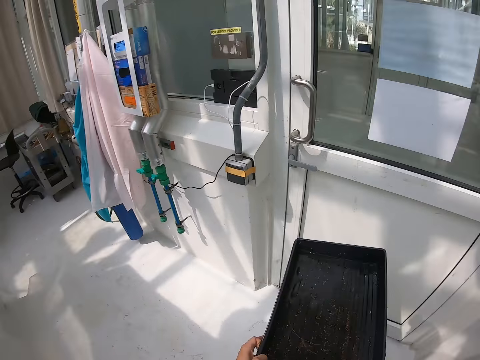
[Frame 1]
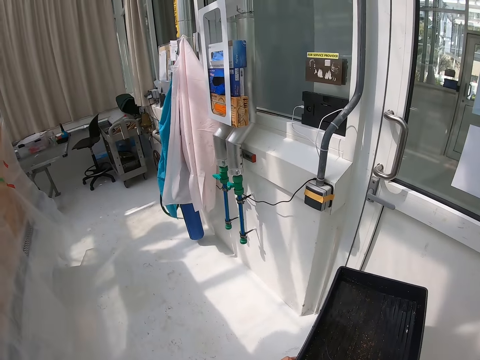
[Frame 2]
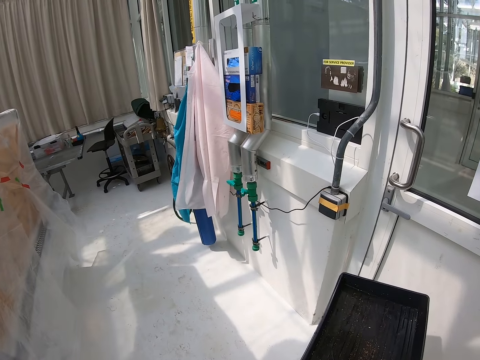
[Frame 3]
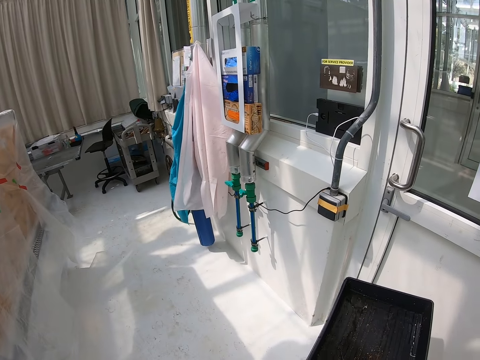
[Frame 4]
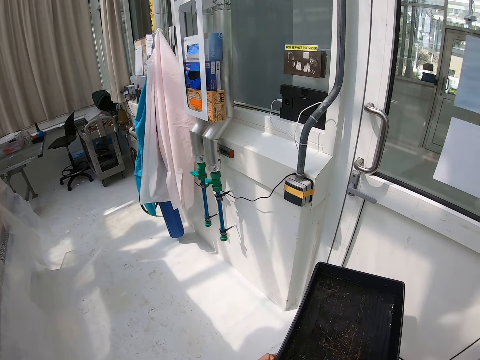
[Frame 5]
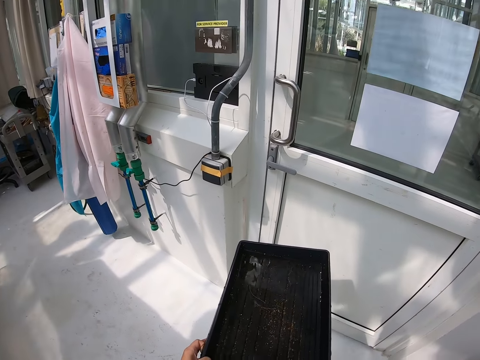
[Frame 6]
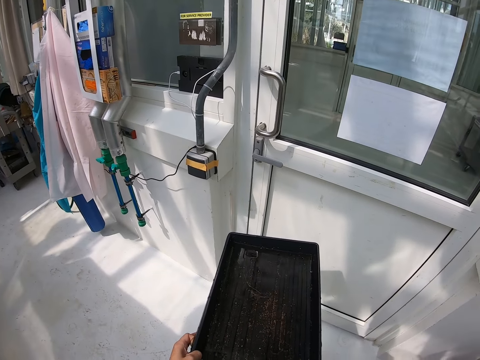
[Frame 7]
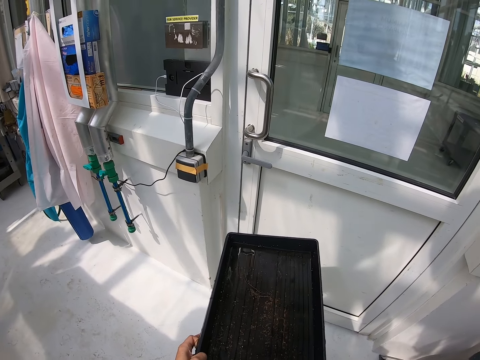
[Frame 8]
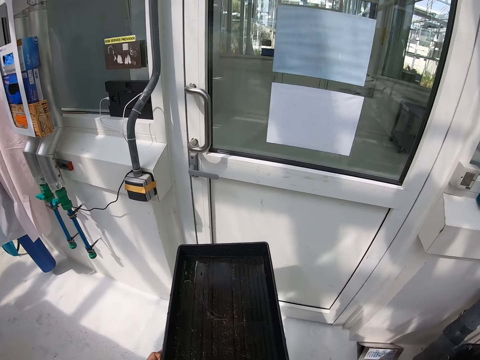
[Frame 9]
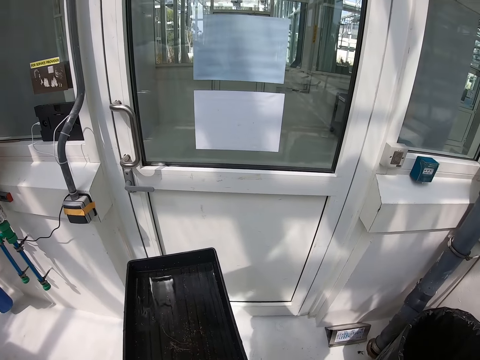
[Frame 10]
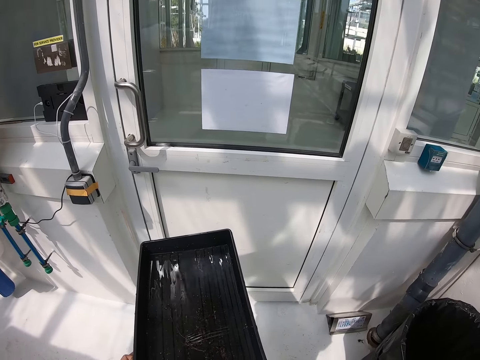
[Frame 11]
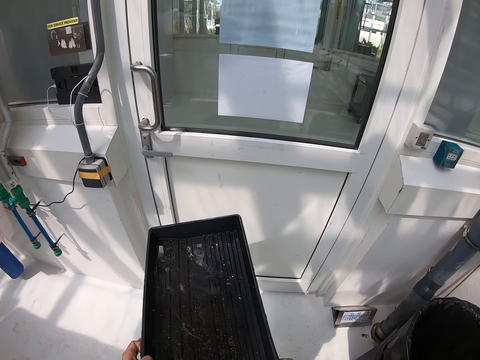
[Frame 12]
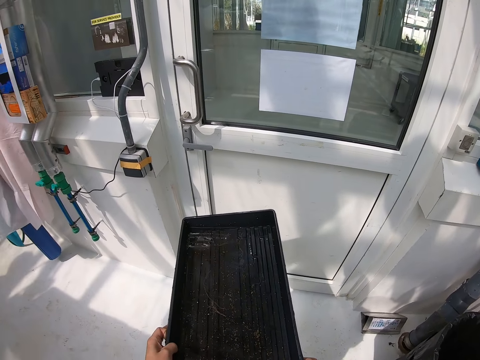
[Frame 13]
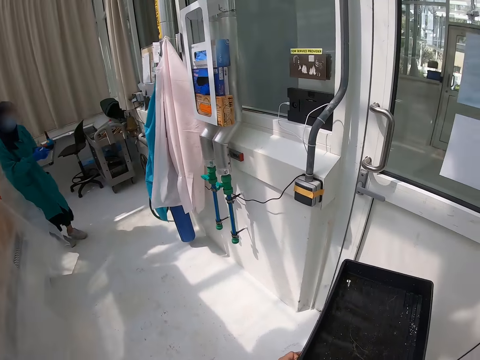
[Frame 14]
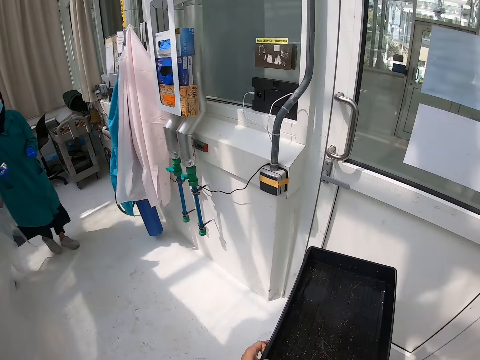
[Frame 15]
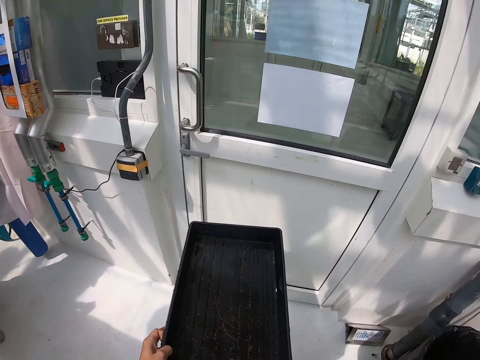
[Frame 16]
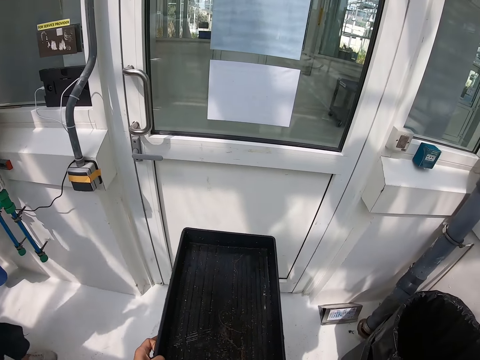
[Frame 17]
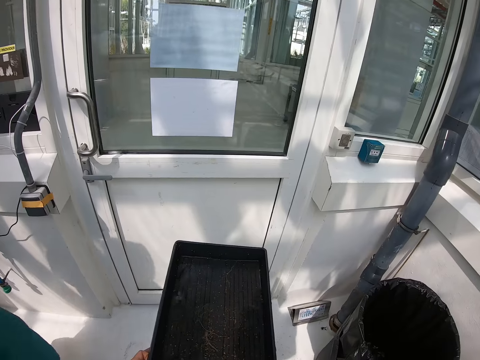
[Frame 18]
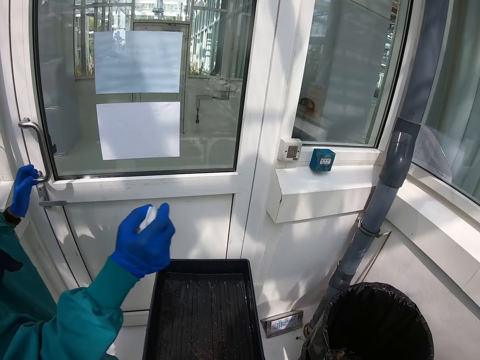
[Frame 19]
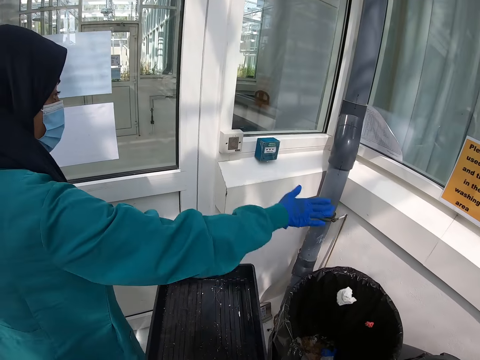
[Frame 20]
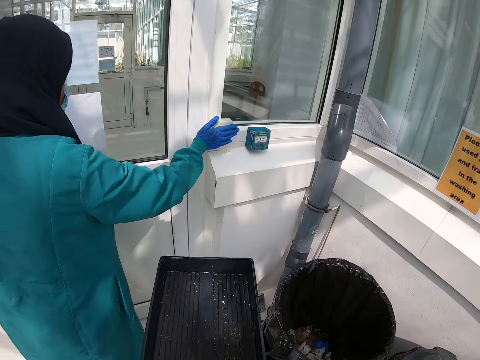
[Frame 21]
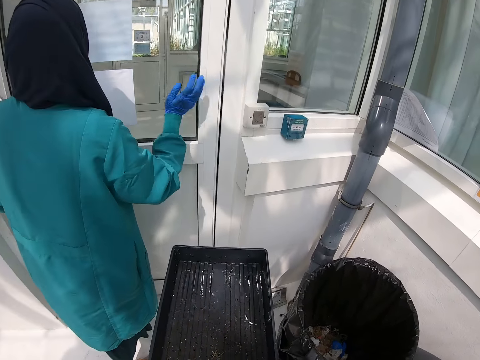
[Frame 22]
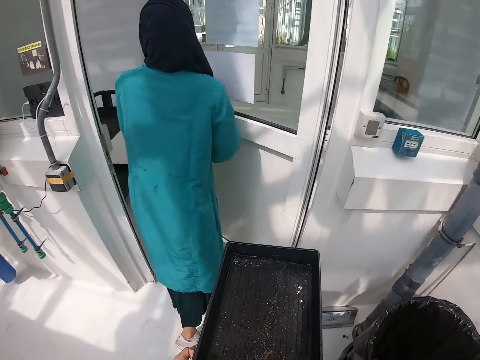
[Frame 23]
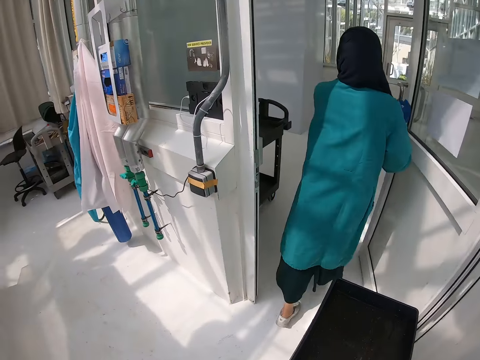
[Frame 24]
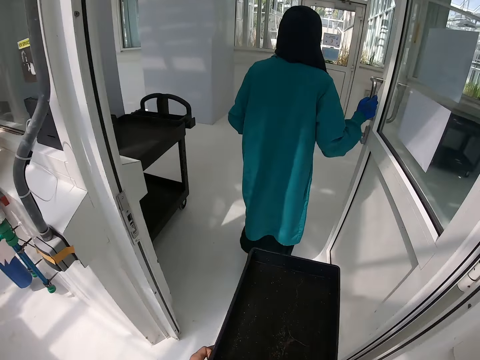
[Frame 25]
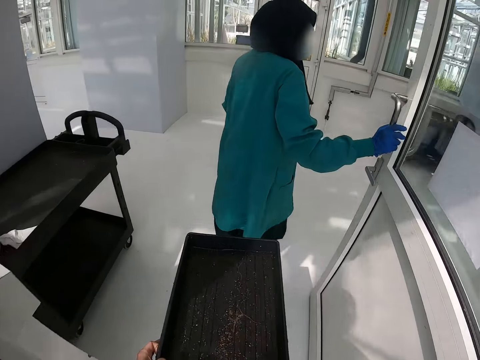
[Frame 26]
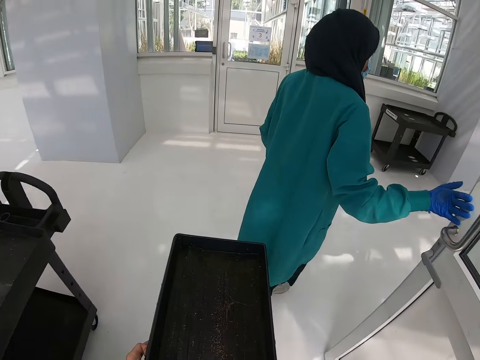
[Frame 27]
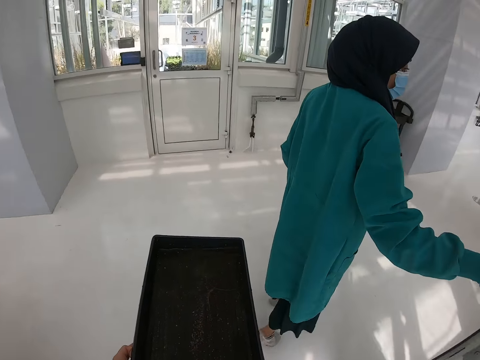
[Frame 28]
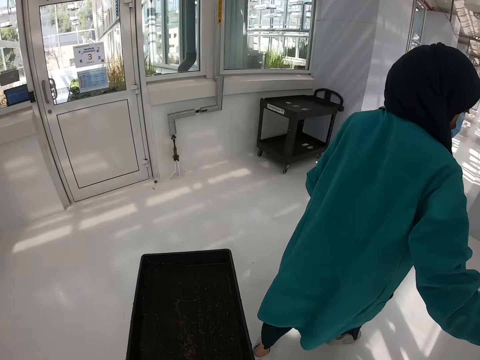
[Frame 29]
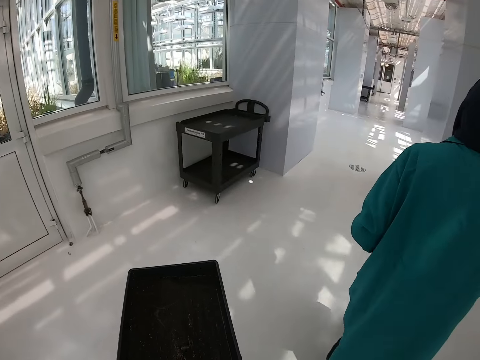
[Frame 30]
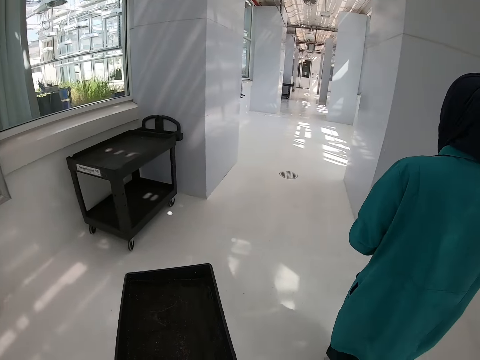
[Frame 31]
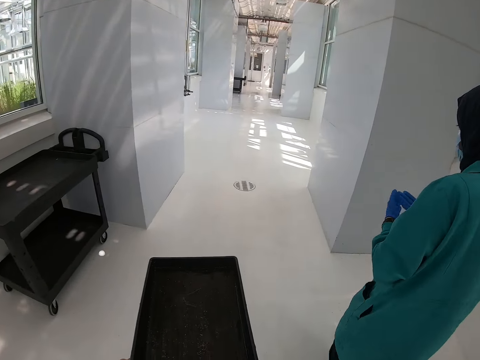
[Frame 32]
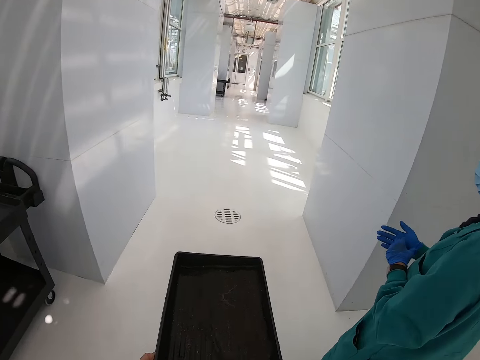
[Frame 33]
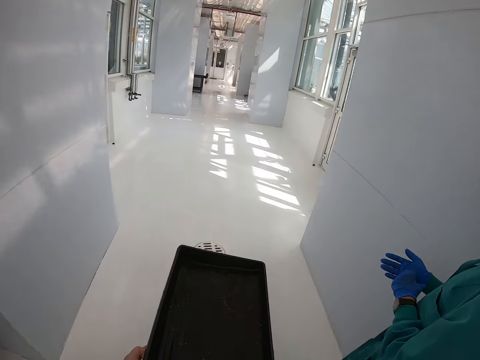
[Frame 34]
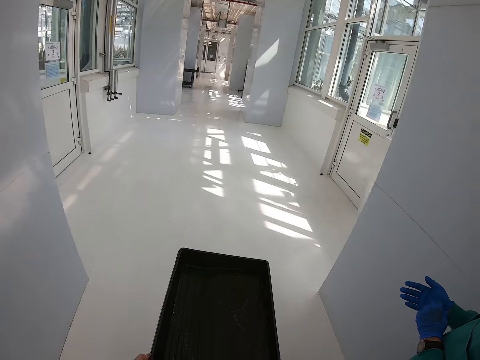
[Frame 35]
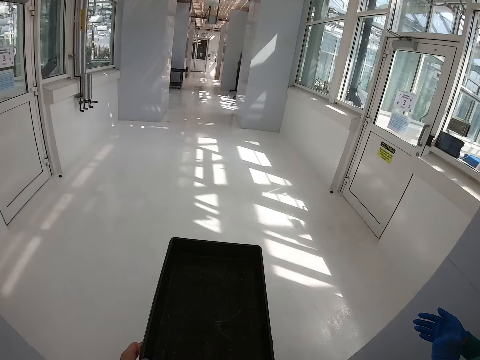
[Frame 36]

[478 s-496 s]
The camera wearer looks around a room. A lady walks around the room. She throws the paper towel in the dustbin. She opens the door with her hand. The camera wearer walks around a corridor. The lady walks around the corridor.

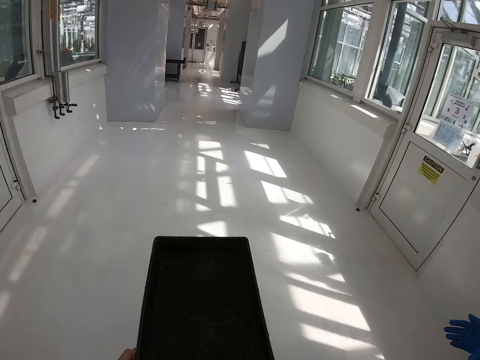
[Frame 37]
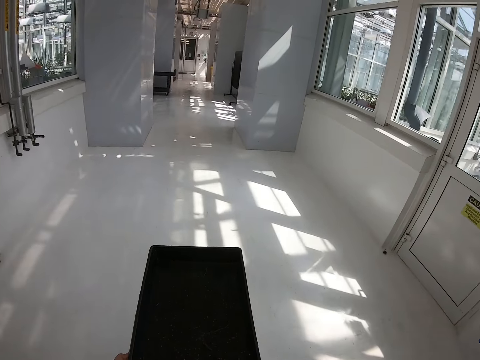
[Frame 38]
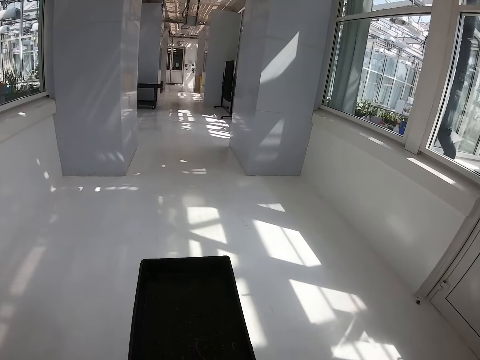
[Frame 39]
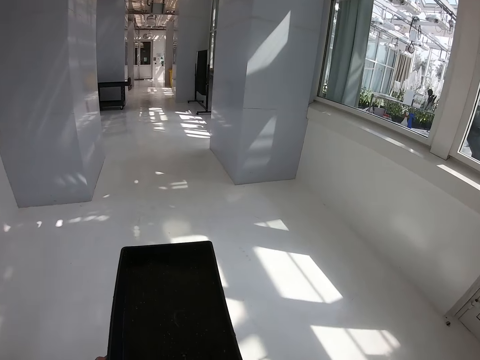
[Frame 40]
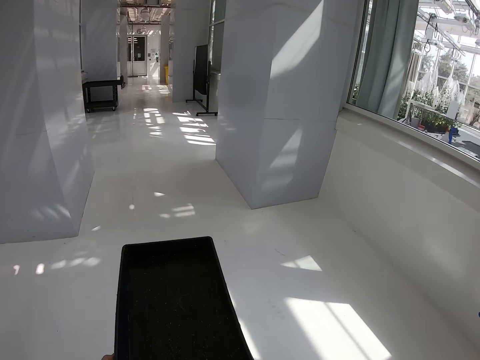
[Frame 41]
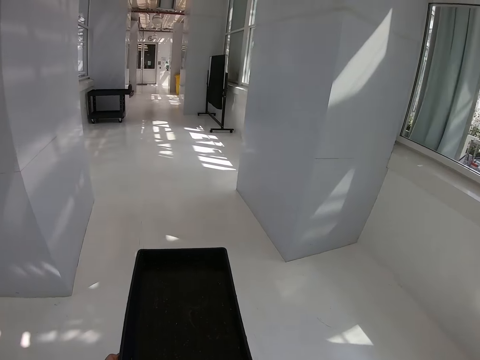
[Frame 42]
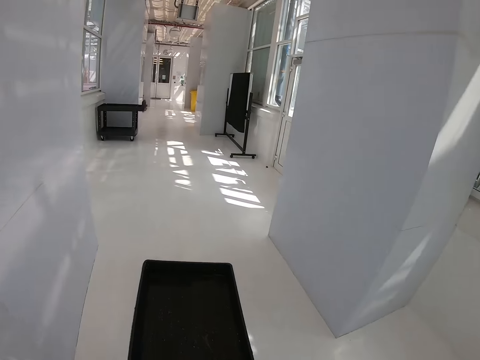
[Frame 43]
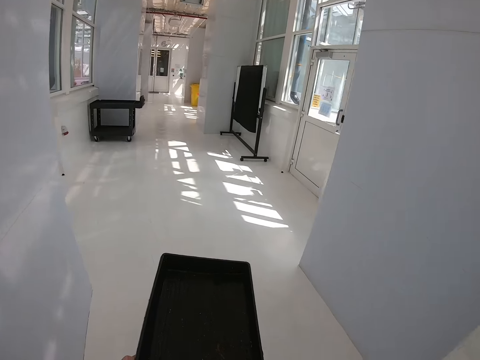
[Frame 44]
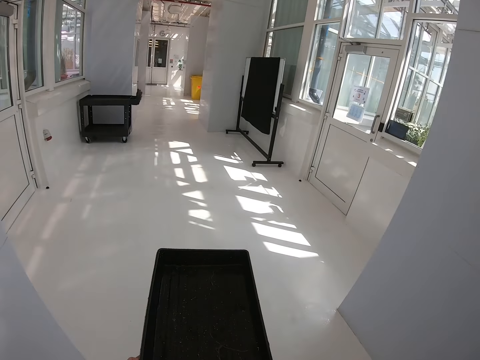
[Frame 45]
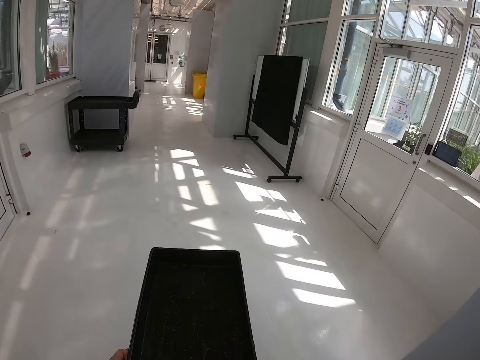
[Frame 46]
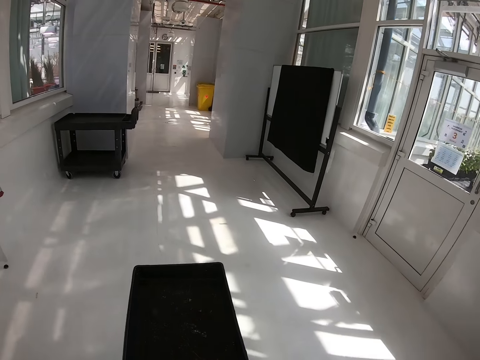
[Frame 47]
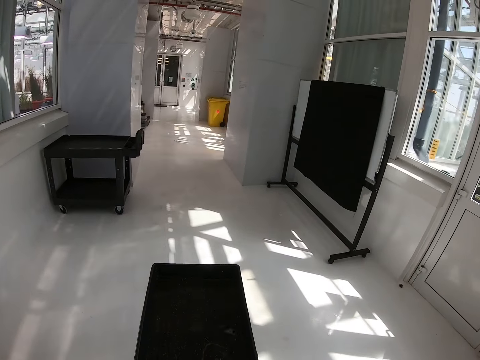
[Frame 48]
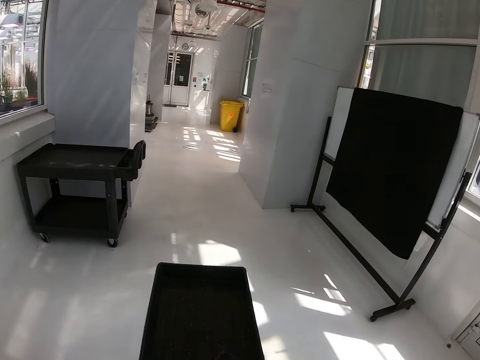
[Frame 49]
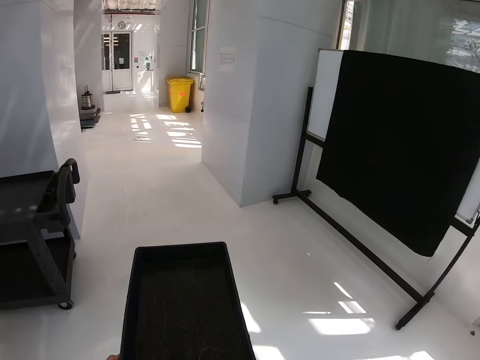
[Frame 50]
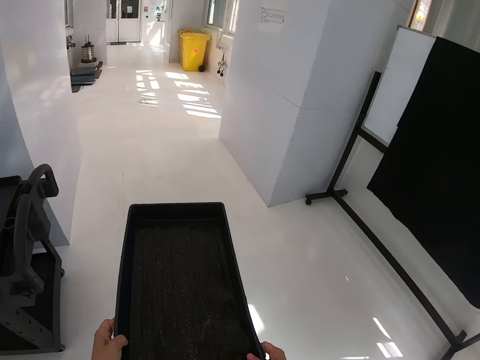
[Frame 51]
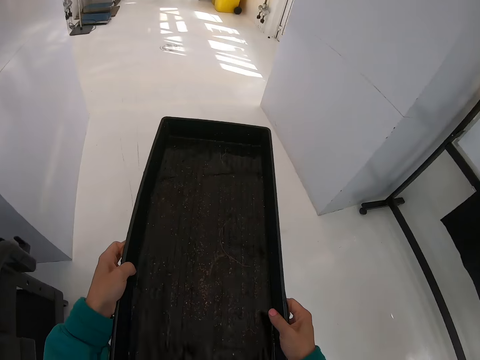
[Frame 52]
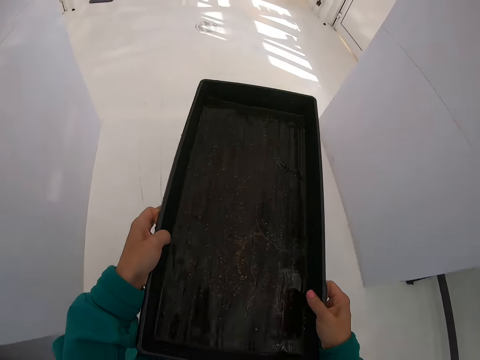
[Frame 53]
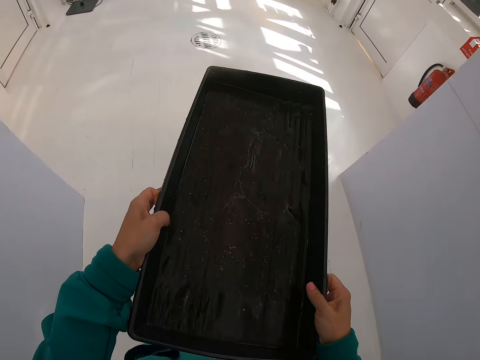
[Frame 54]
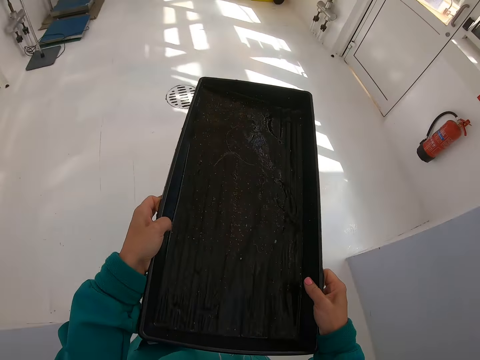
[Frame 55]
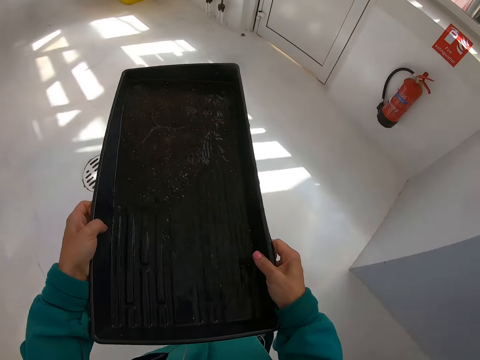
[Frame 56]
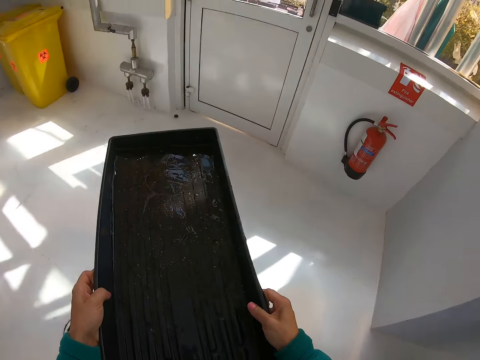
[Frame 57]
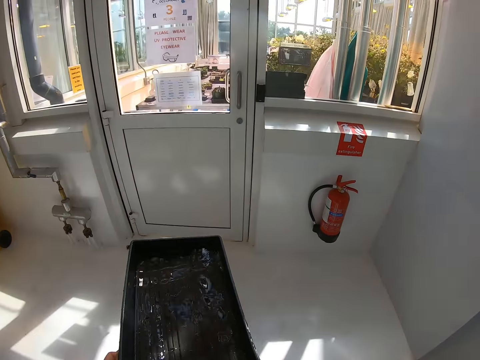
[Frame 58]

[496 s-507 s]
The camera wearer walks on the floor.
